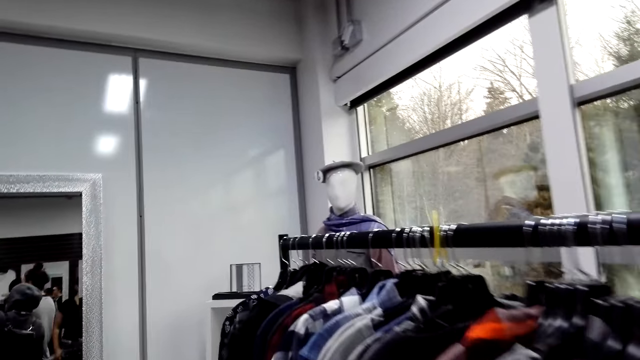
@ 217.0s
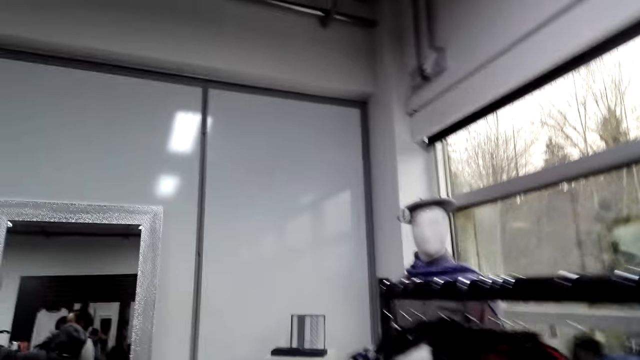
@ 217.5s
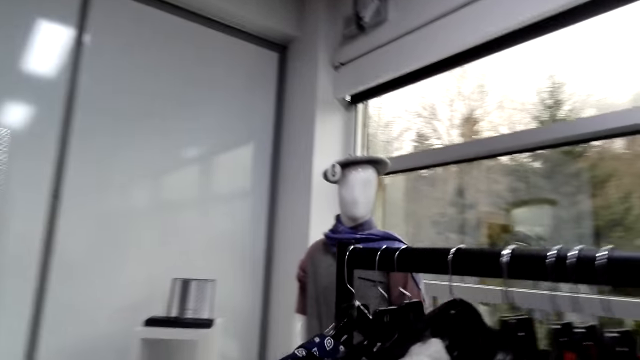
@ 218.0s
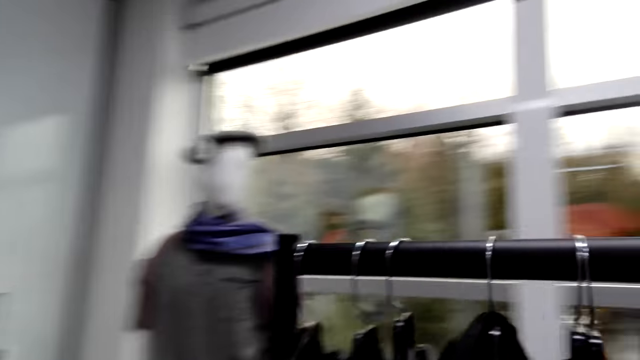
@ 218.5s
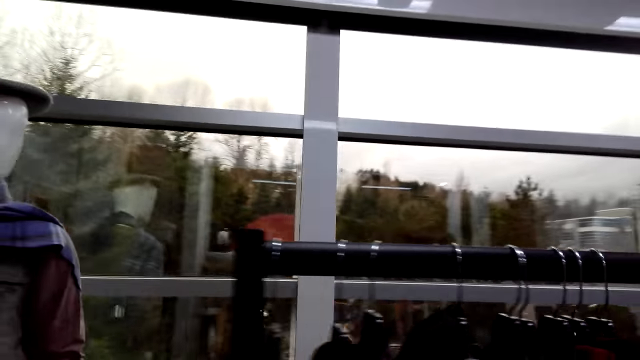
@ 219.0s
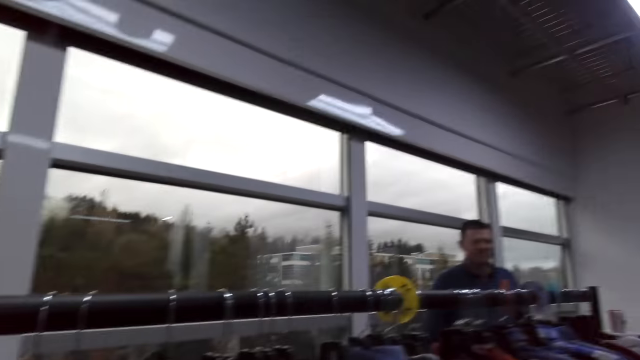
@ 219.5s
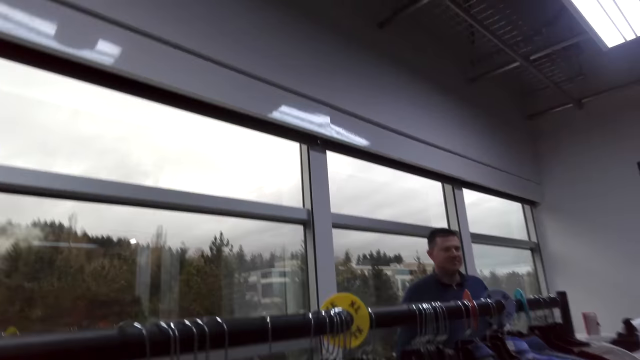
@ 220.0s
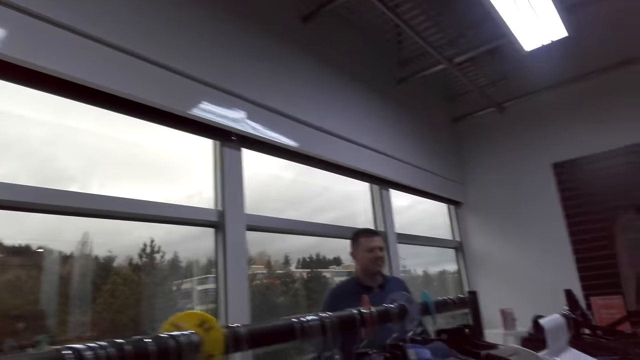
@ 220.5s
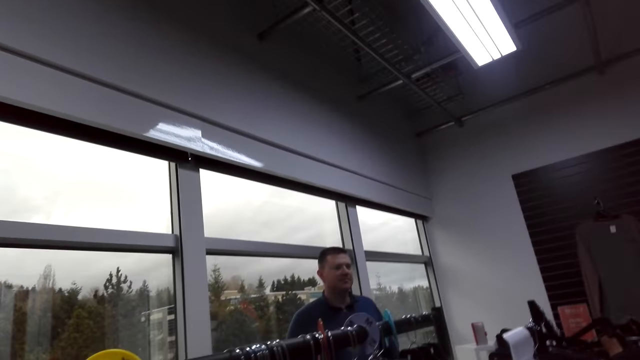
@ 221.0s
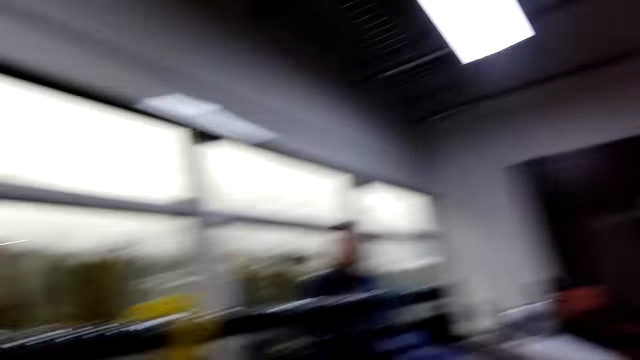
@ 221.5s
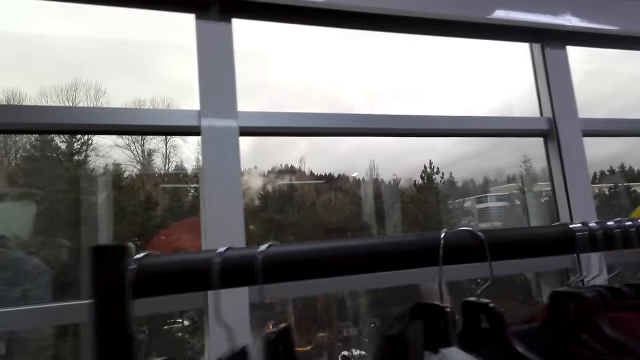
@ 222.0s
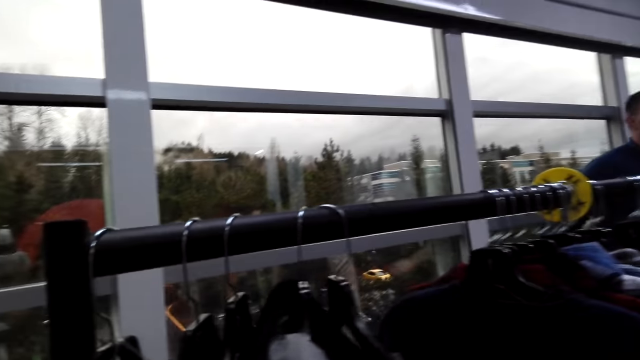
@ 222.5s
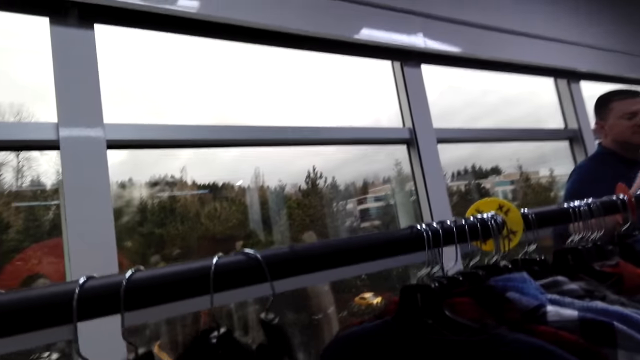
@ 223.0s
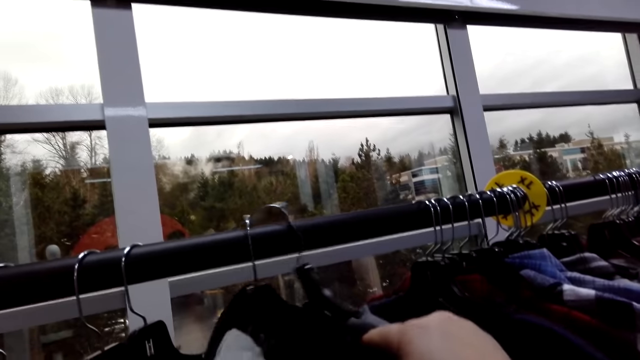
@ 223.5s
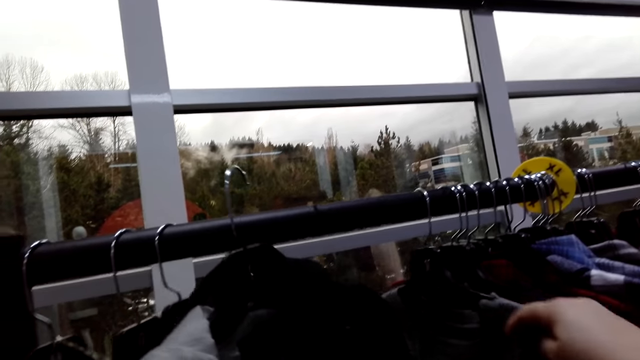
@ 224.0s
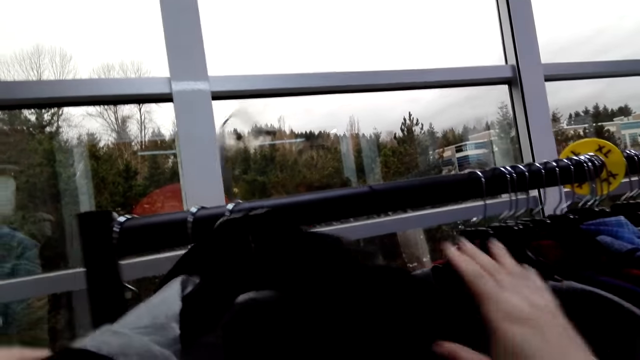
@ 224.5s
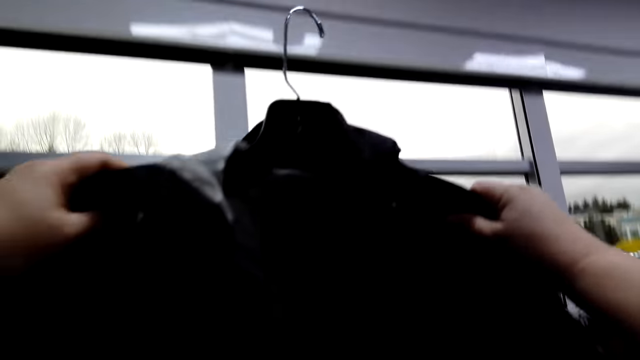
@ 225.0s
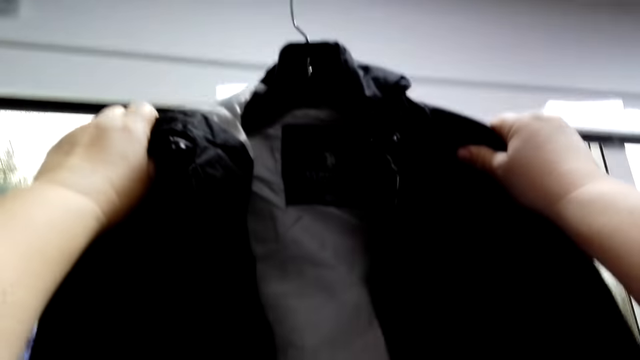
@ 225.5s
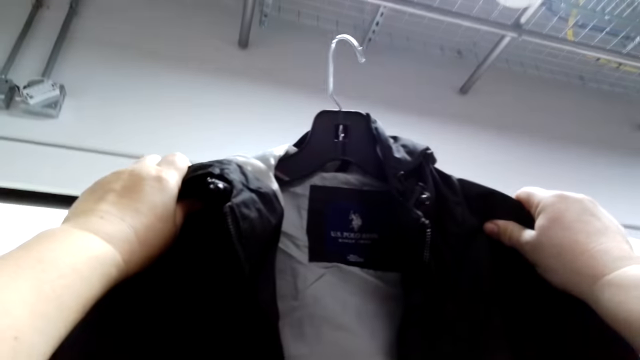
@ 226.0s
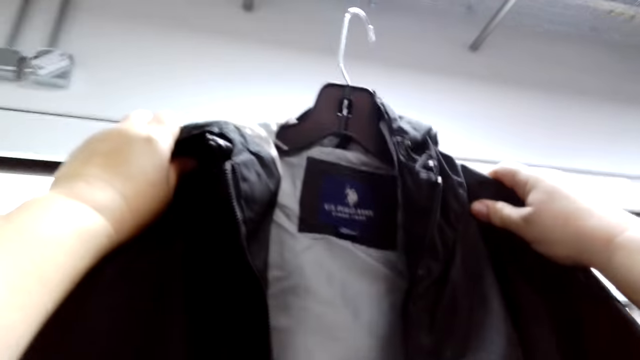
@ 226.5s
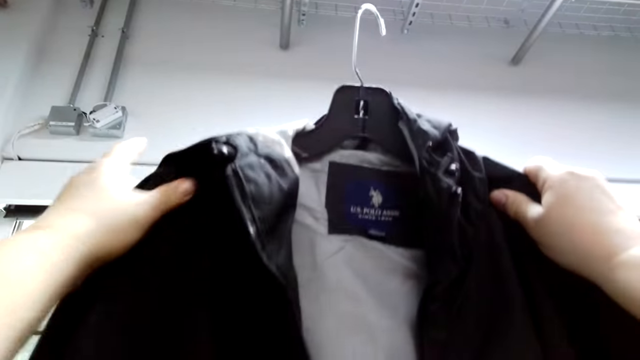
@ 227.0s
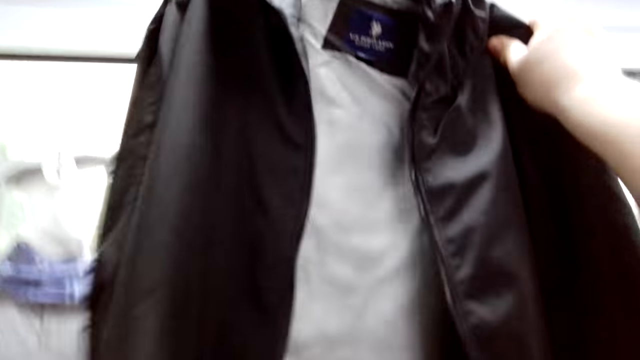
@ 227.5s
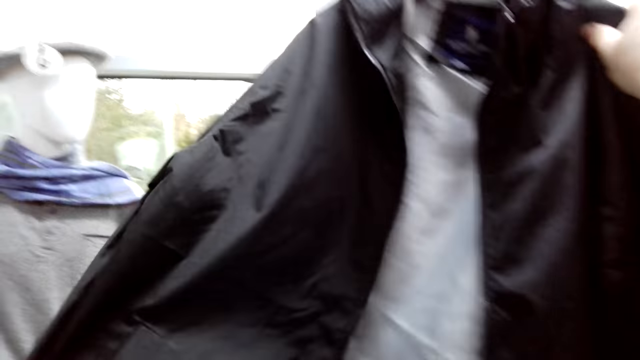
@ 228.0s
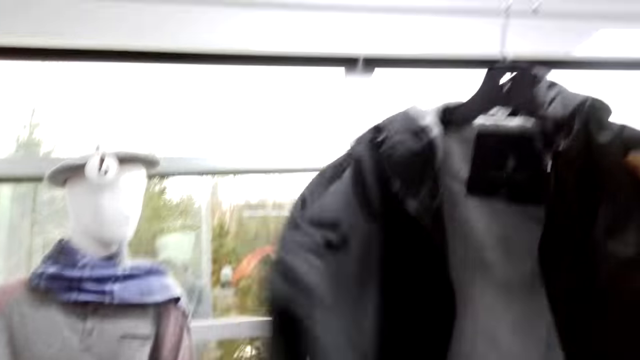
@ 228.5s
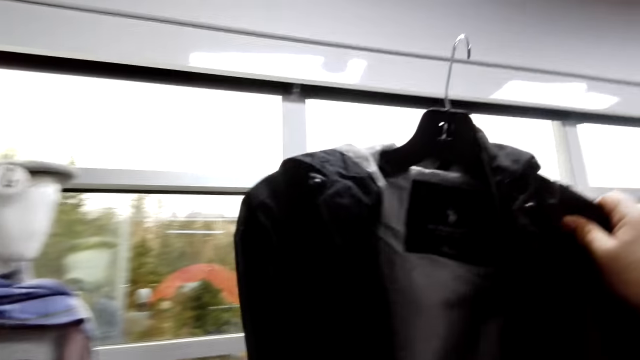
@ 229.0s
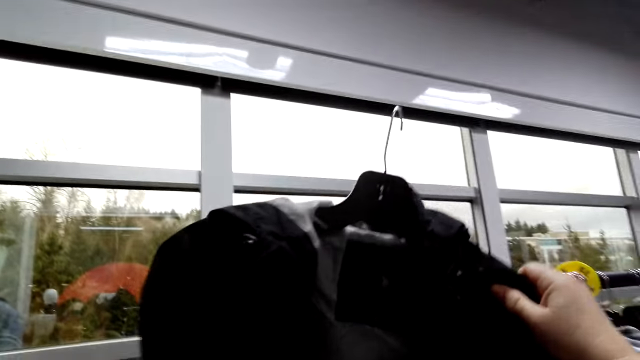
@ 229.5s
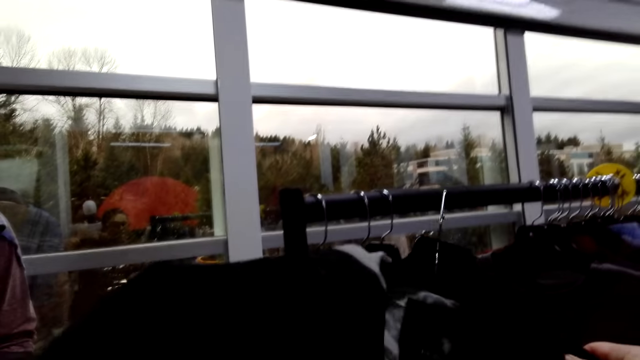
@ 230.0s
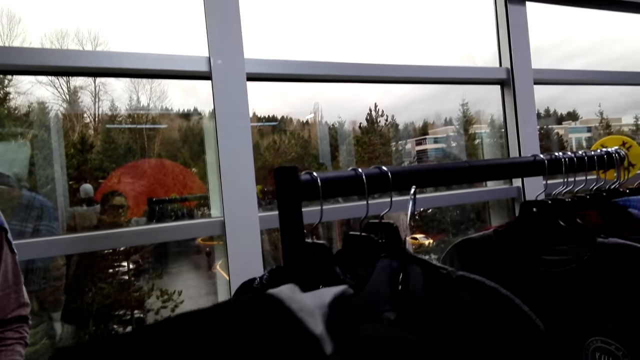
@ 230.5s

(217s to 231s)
The camera wearer walks round the room. They push the clothes on the rack. They hold the grey coat. They unhang a jacket from the rack. They hold up the jacket. They check the coat.

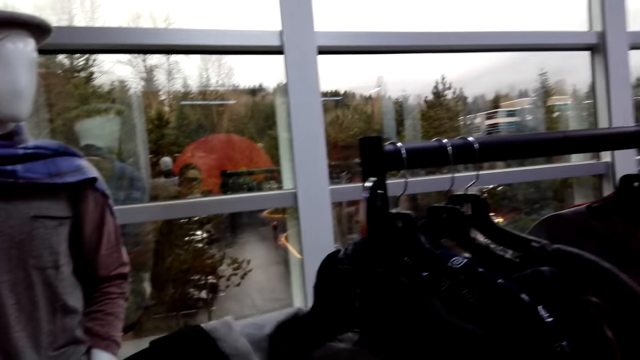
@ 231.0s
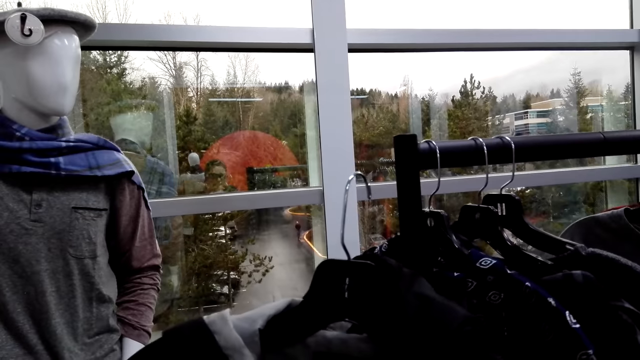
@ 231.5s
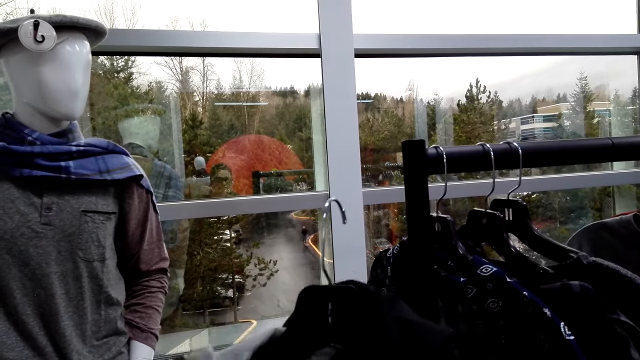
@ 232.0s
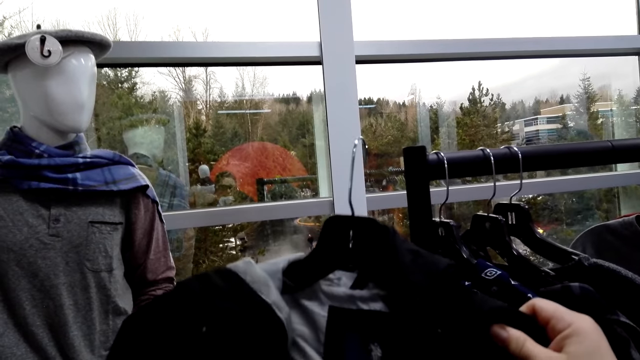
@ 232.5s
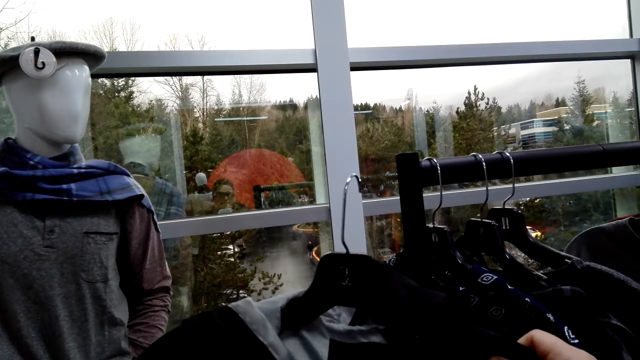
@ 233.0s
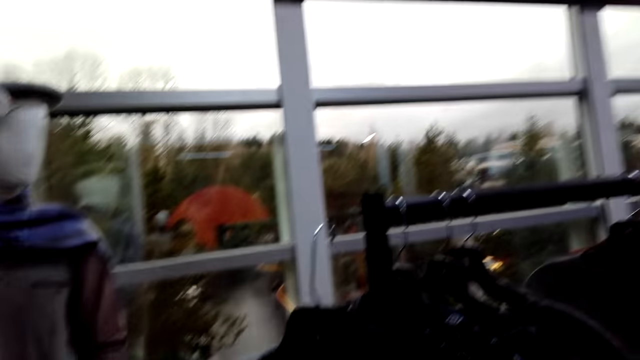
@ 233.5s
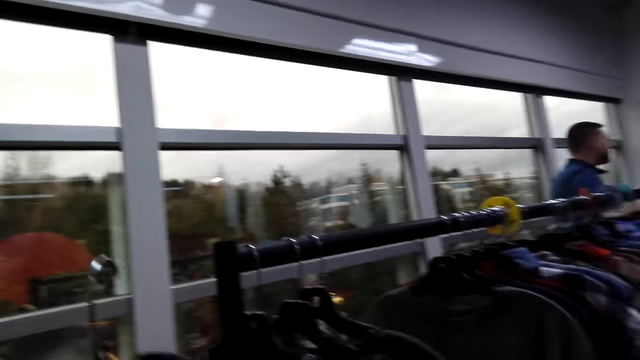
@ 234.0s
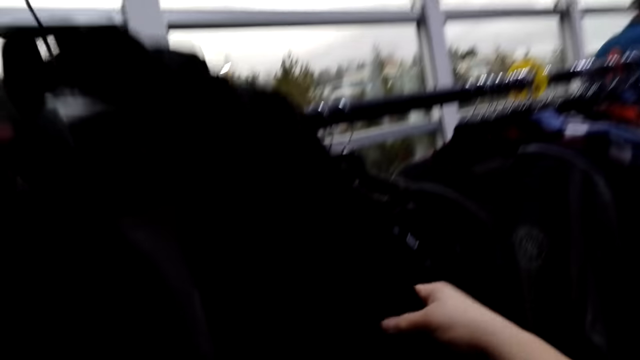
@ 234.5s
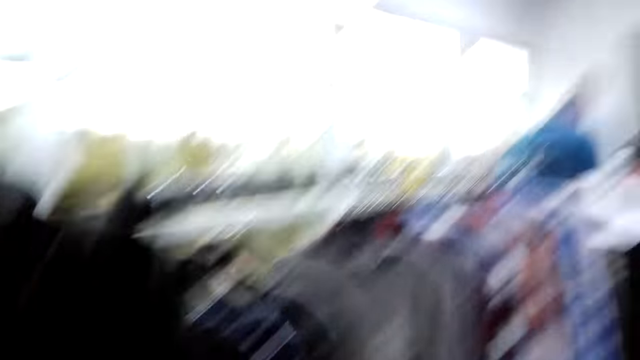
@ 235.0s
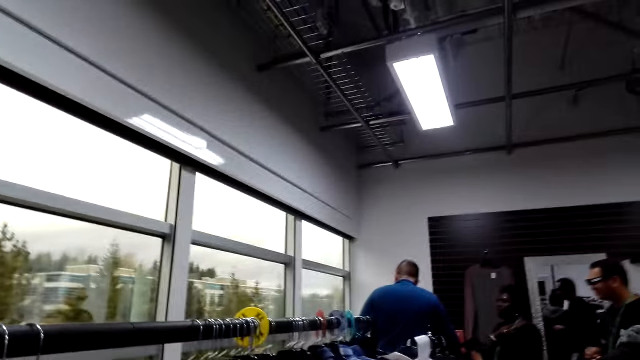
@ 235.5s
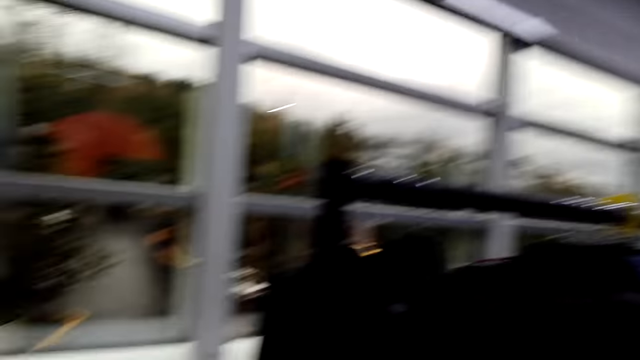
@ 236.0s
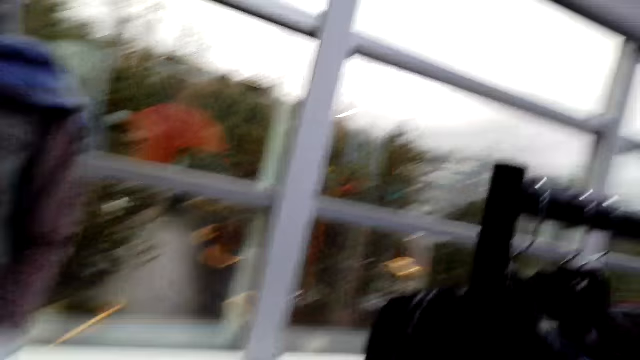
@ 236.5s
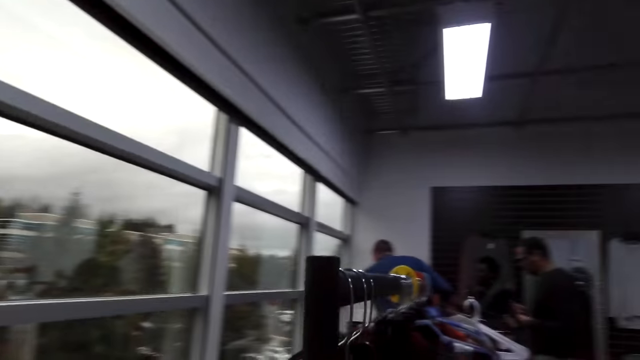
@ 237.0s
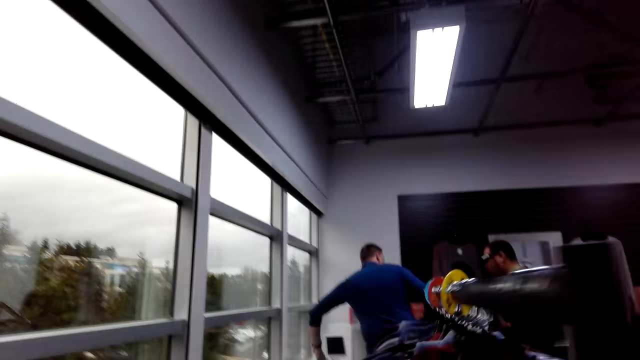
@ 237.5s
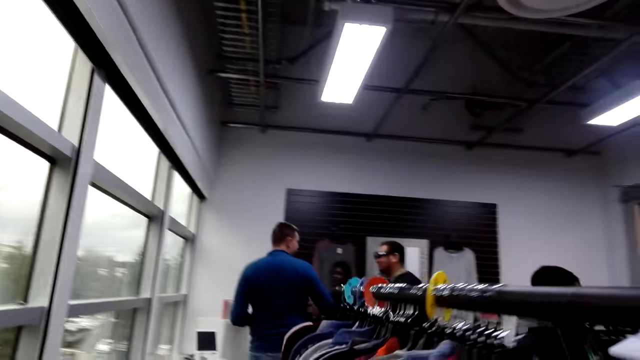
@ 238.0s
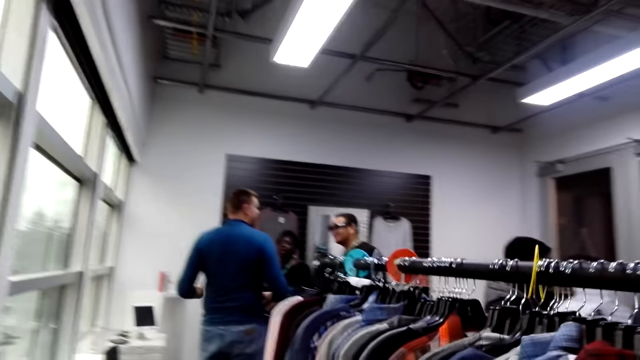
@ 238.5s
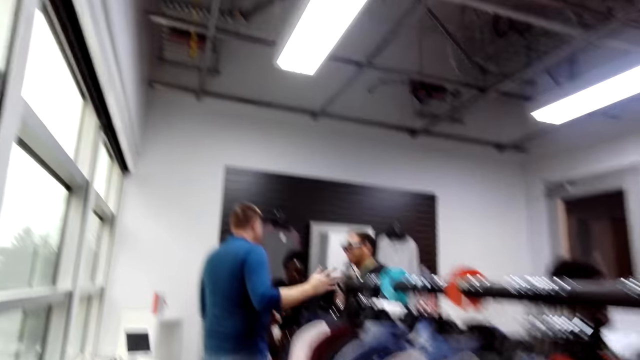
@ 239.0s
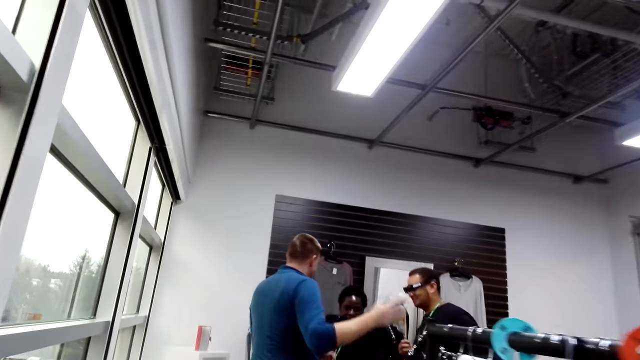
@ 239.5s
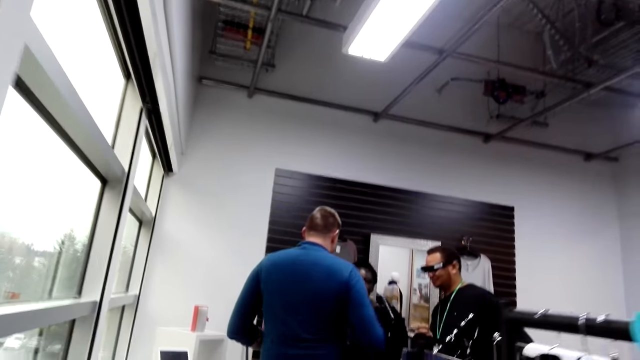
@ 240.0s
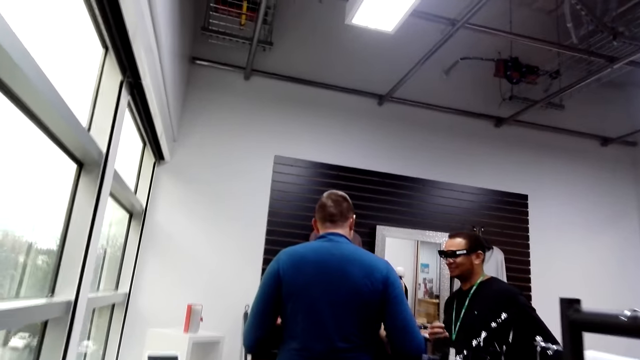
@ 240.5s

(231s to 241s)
The camera wearer moves from the coats rack. They move around in the store.
